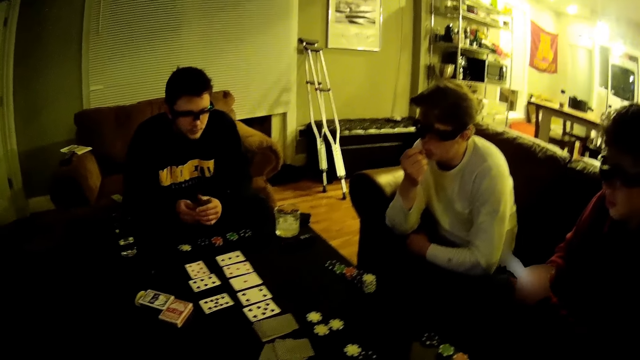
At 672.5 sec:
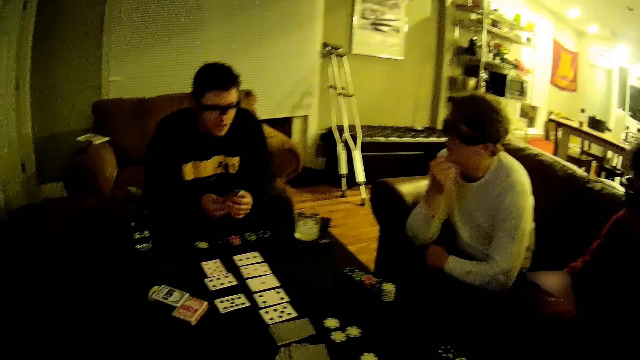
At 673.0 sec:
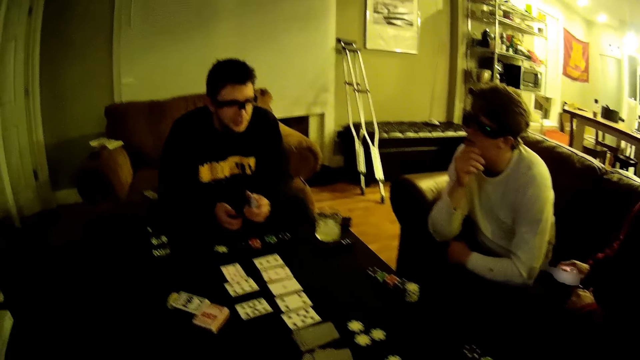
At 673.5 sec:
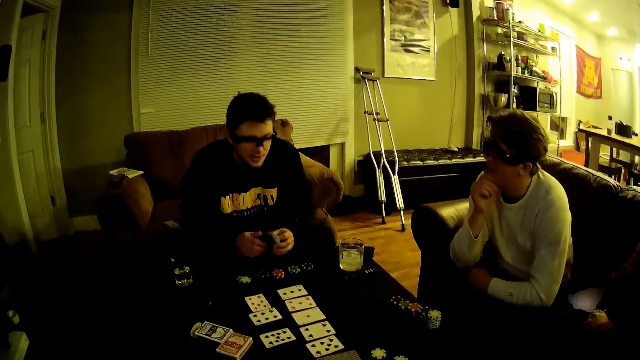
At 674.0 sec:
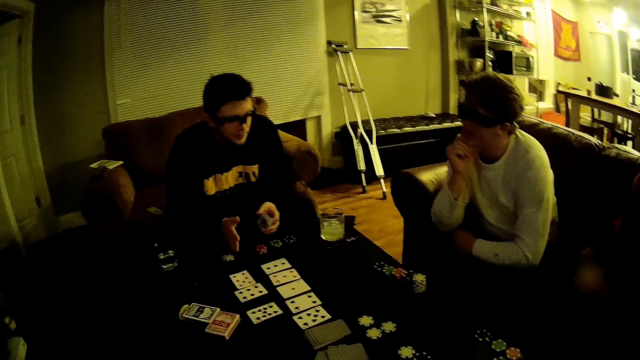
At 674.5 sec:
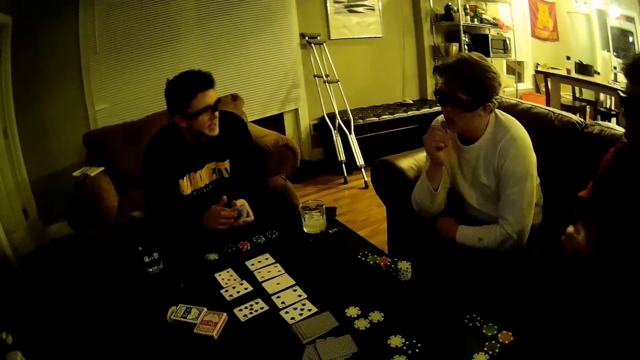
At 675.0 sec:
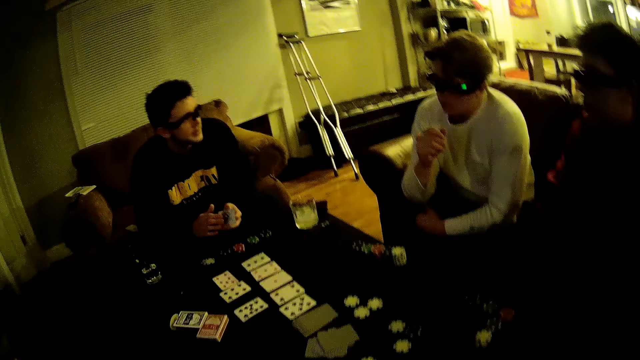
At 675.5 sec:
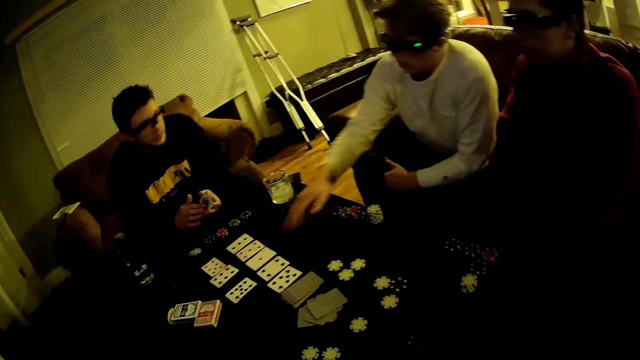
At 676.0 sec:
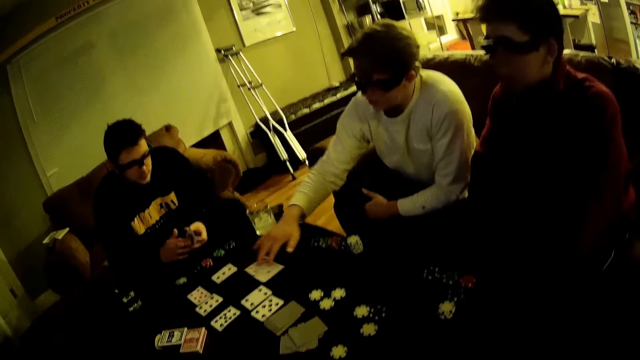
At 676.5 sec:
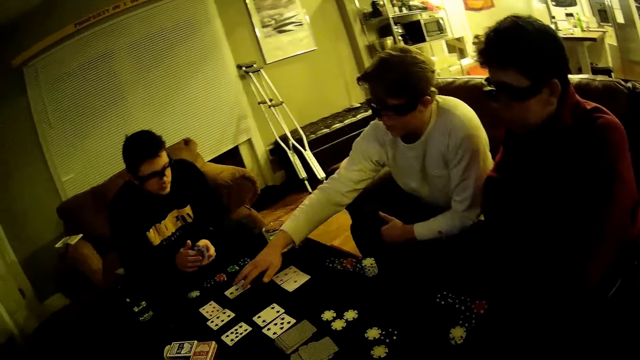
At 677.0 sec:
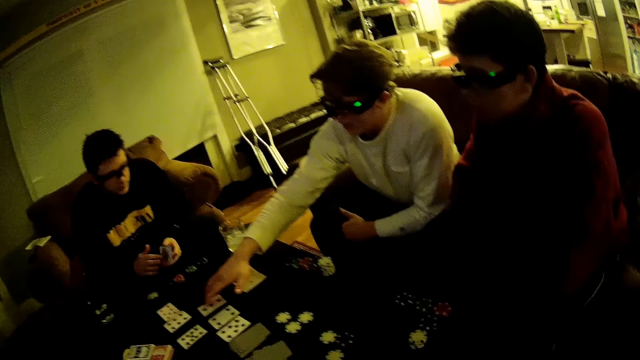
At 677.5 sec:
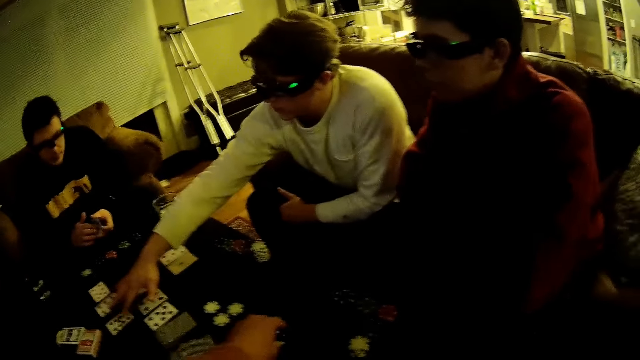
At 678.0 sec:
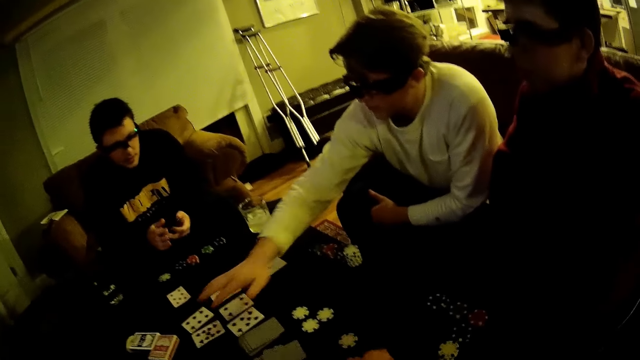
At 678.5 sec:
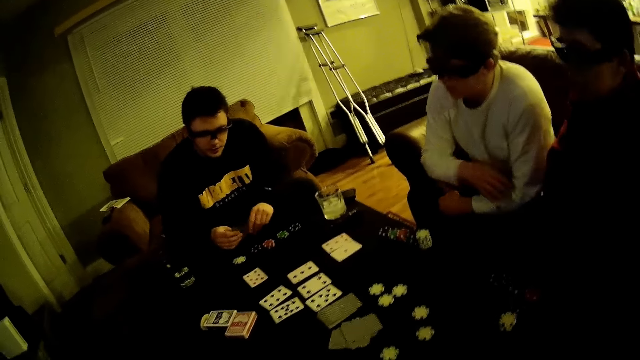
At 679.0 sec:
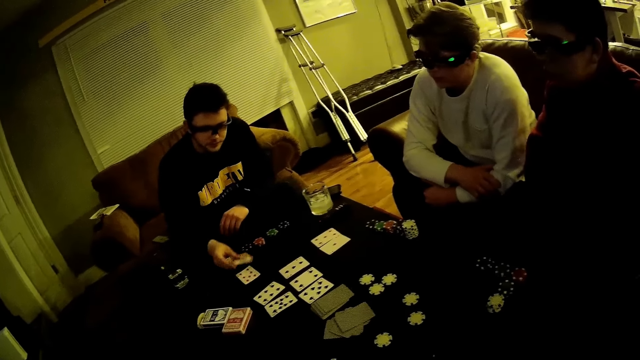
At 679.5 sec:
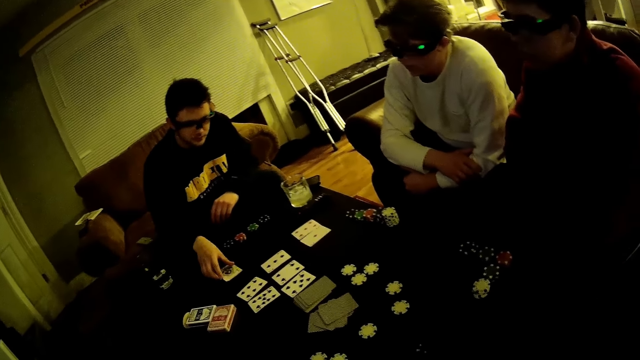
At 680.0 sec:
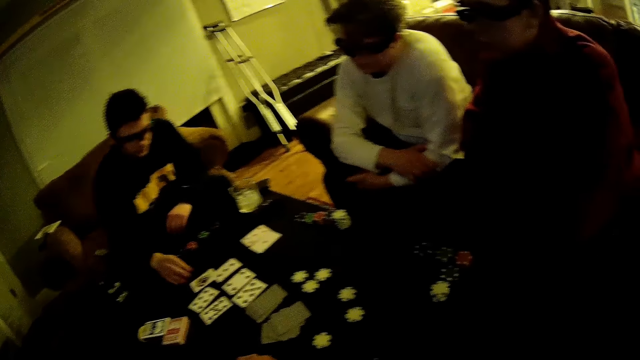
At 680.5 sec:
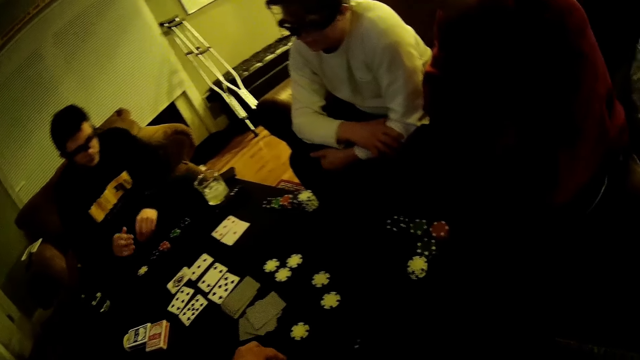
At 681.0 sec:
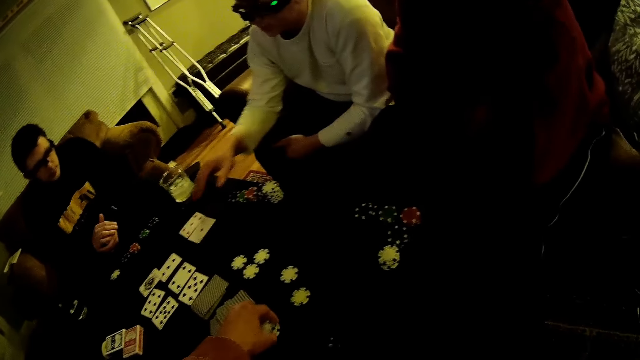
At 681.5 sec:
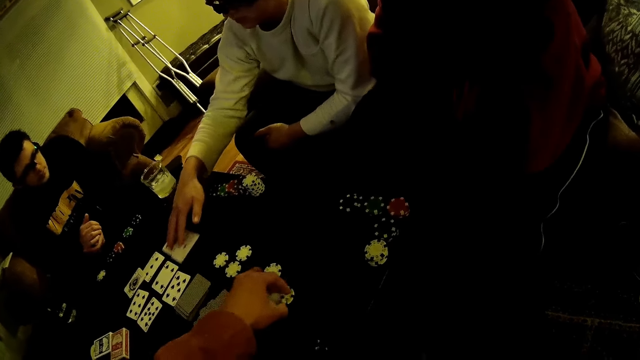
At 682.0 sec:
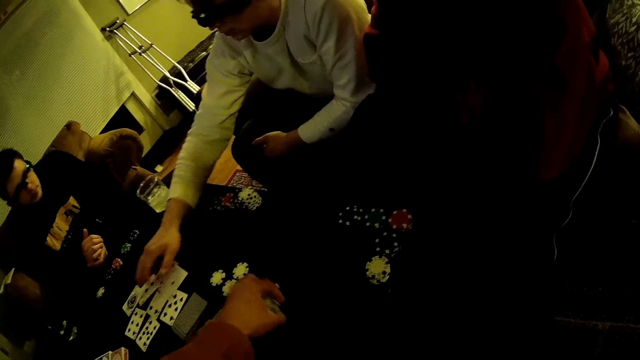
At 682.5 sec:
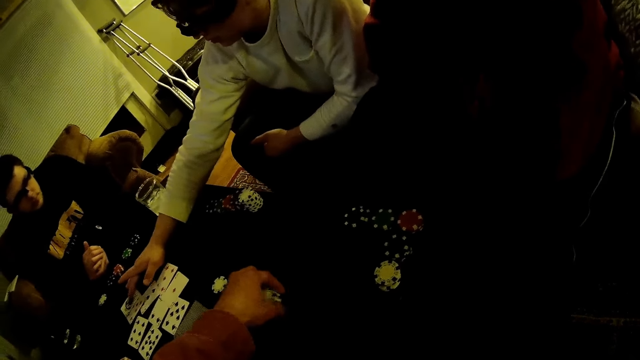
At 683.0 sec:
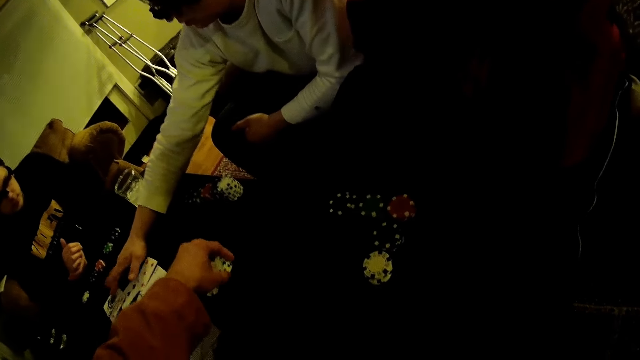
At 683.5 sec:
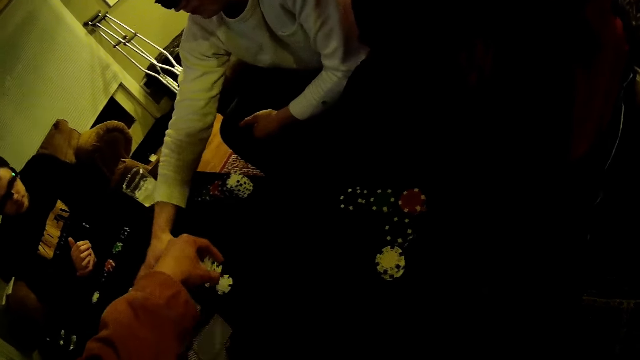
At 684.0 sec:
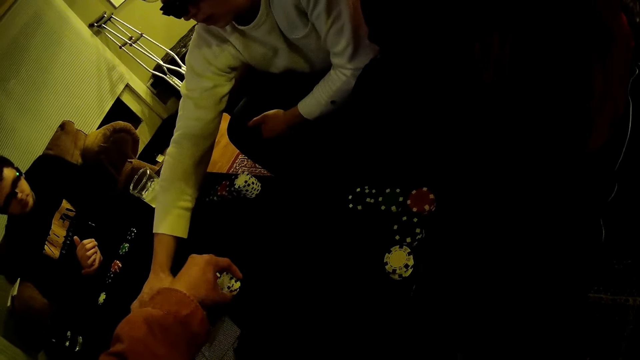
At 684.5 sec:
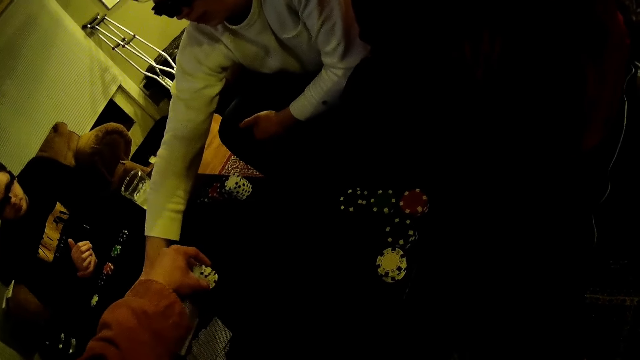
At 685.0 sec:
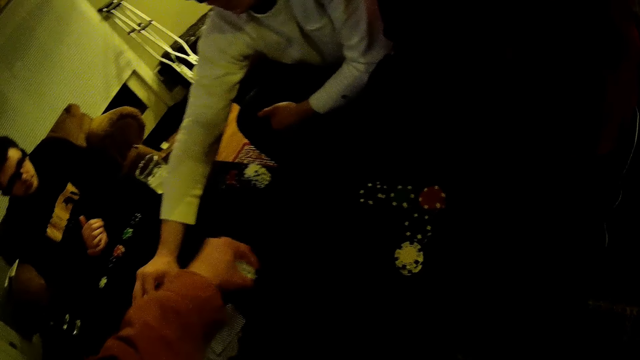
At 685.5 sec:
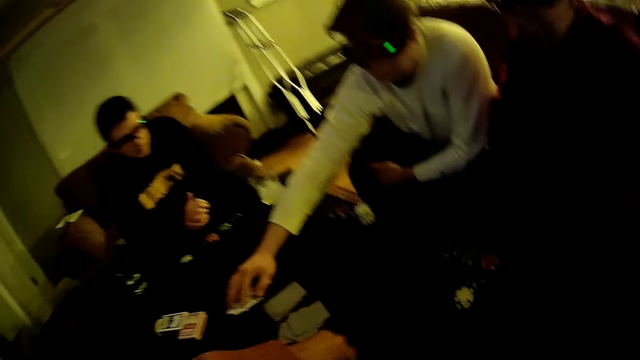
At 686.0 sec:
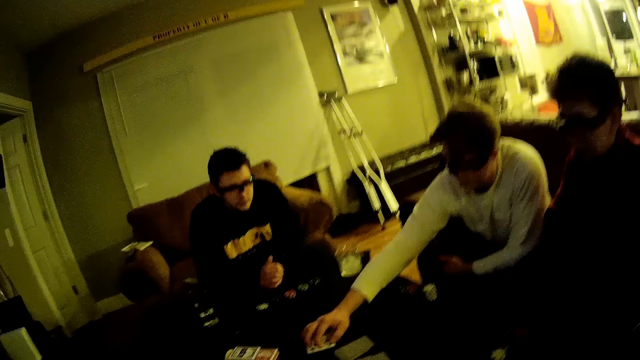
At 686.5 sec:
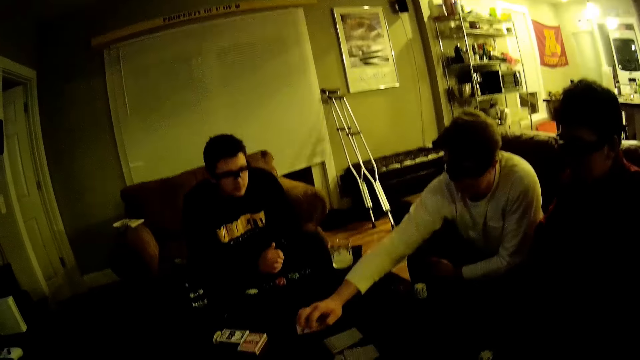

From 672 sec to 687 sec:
A man picks up the cards. Another man aligns the cards. The first man pushes the cards forward. The camera wearer pushes the dats forward.

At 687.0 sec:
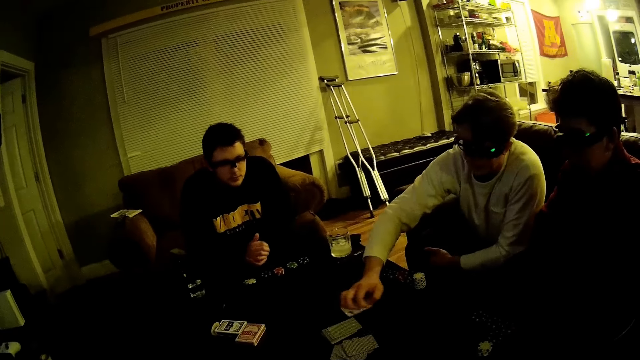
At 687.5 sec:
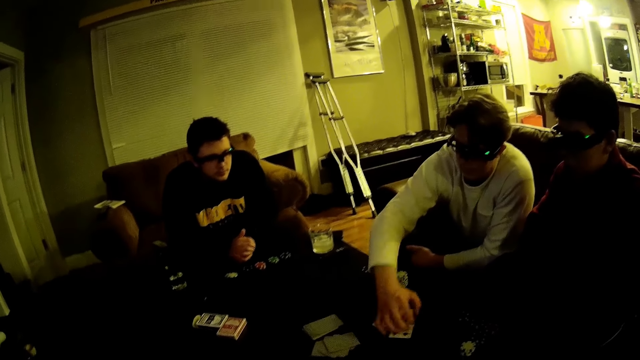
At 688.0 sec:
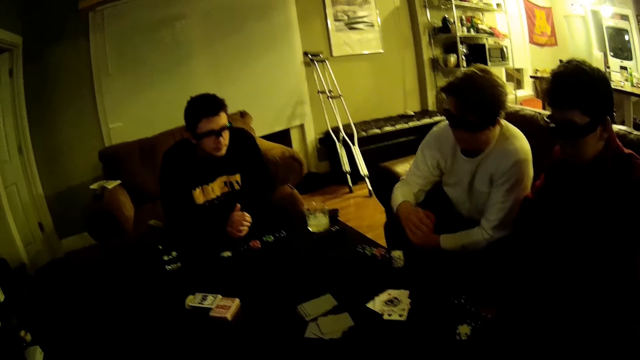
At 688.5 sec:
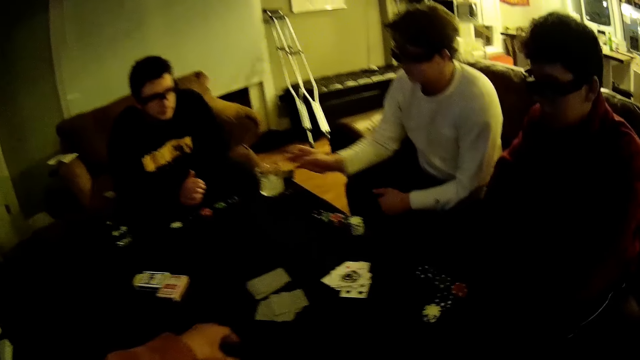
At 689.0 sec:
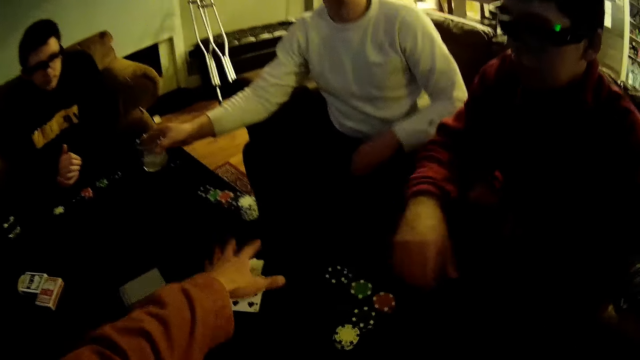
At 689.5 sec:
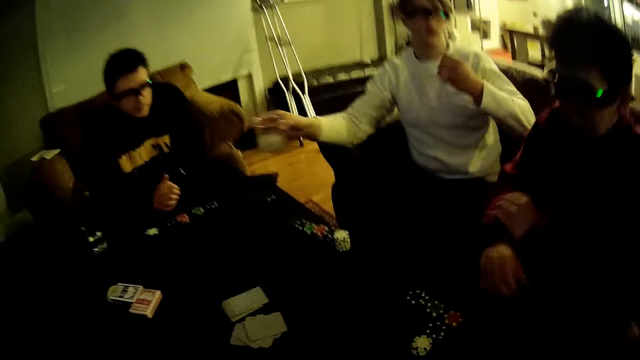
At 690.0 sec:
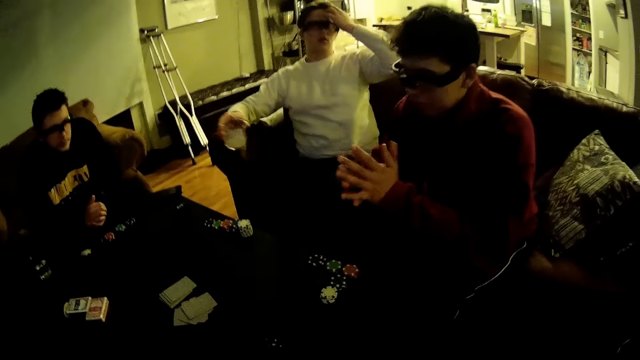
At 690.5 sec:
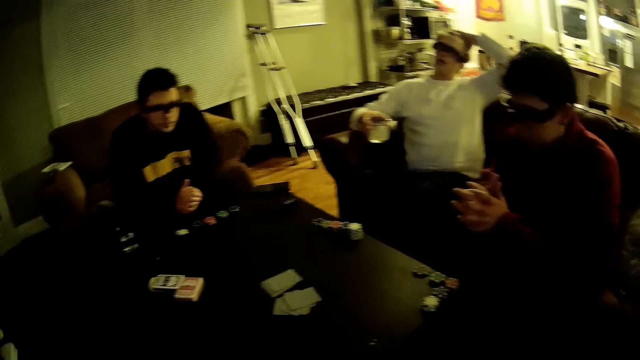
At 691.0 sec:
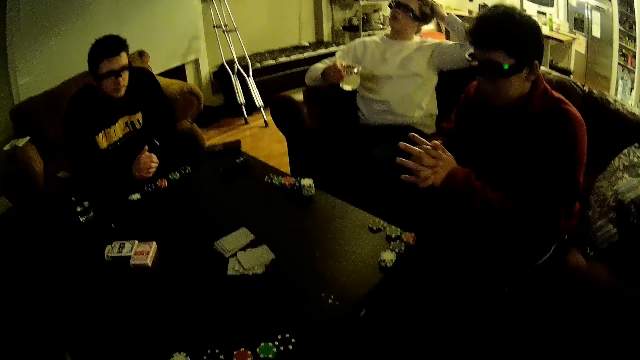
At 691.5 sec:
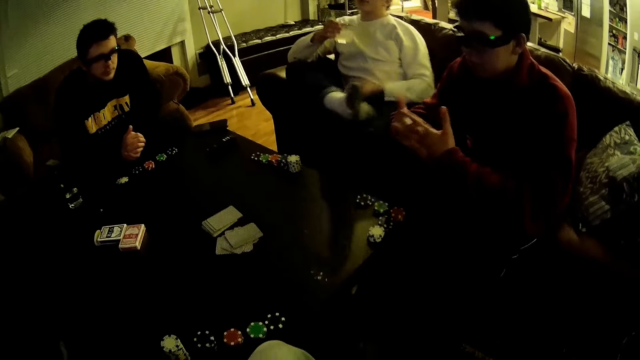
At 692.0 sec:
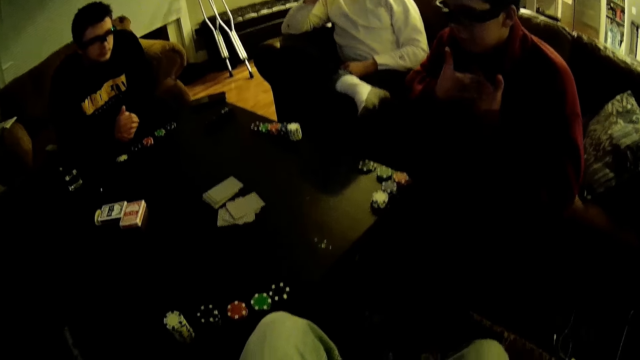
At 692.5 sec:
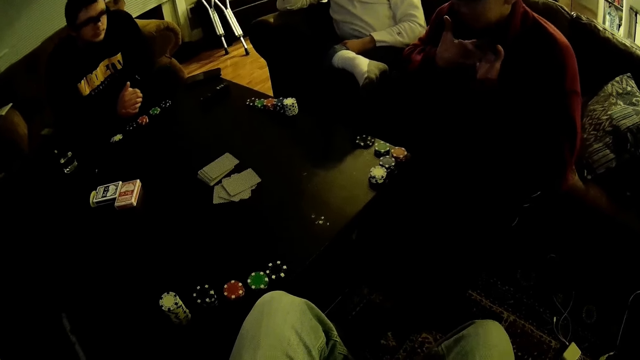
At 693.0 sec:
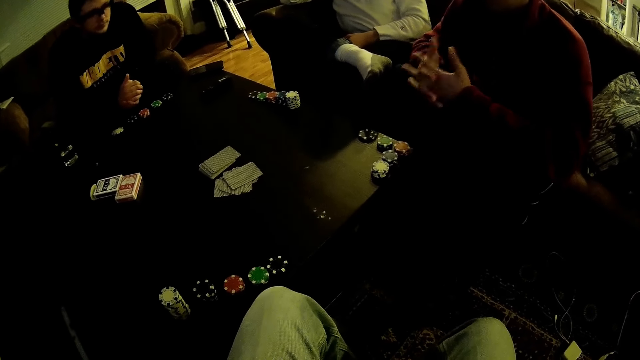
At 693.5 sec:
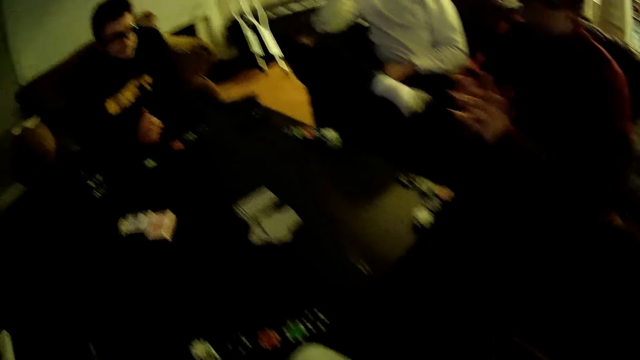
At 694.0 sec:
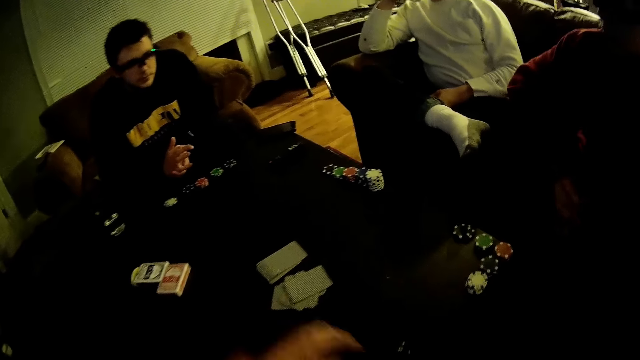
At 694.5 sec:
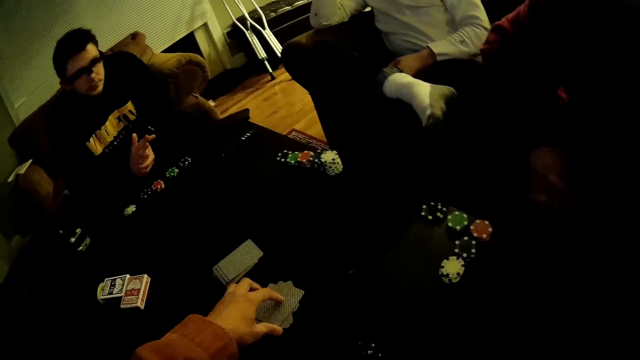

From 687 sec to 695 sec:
A man pushes the cards on the table and picks up a glass from the table.
